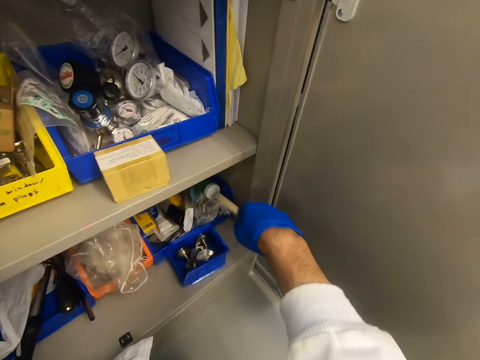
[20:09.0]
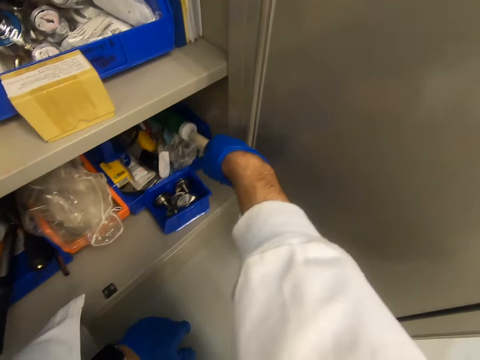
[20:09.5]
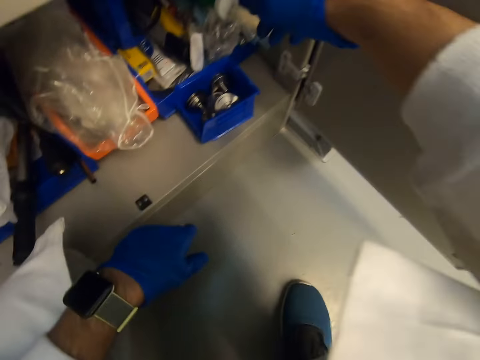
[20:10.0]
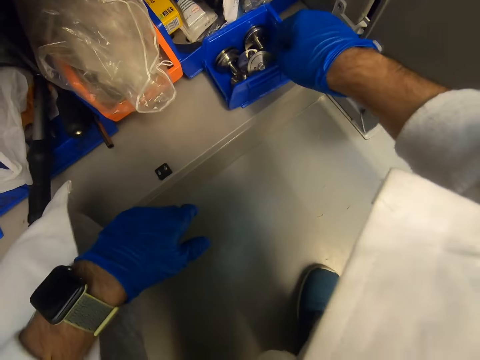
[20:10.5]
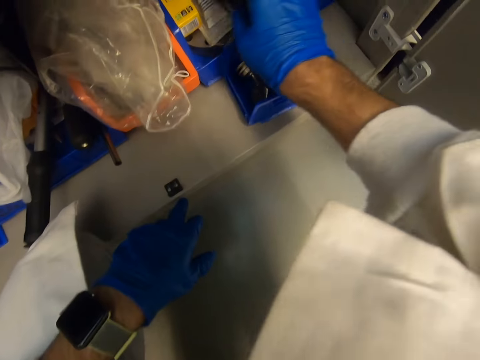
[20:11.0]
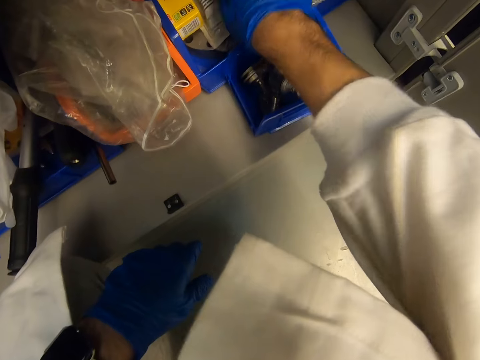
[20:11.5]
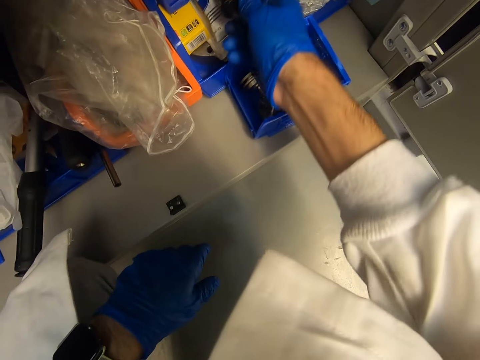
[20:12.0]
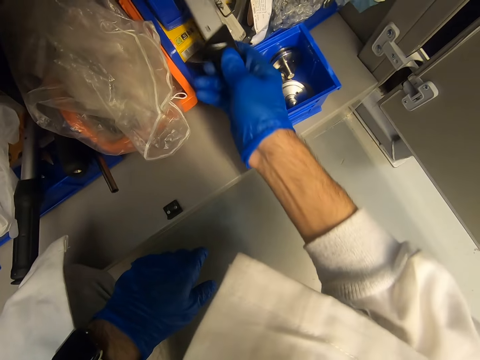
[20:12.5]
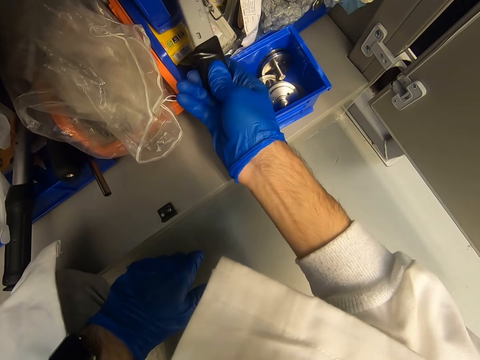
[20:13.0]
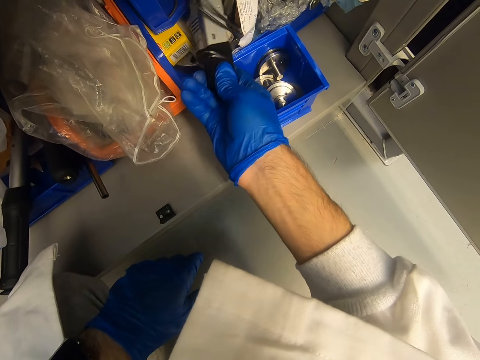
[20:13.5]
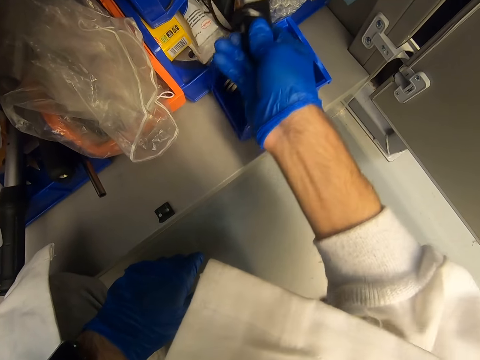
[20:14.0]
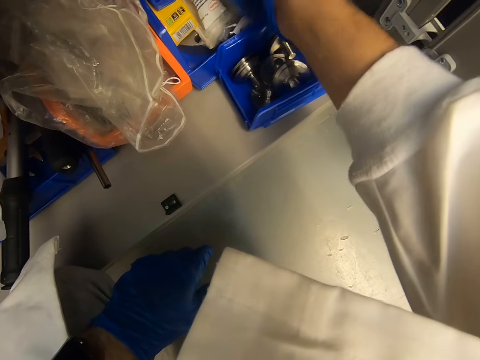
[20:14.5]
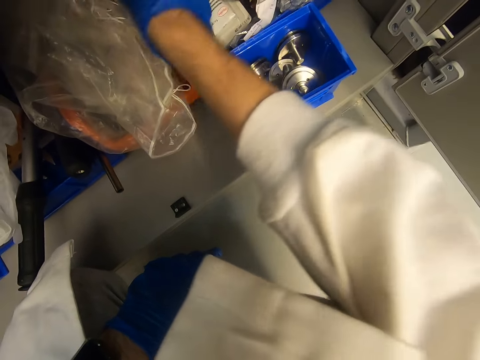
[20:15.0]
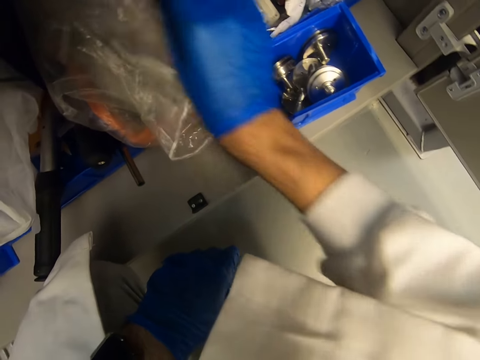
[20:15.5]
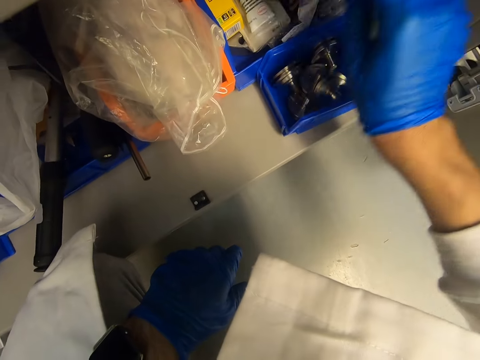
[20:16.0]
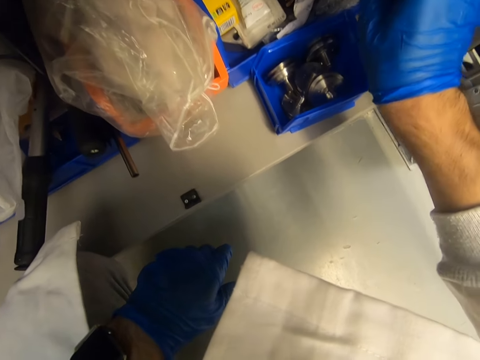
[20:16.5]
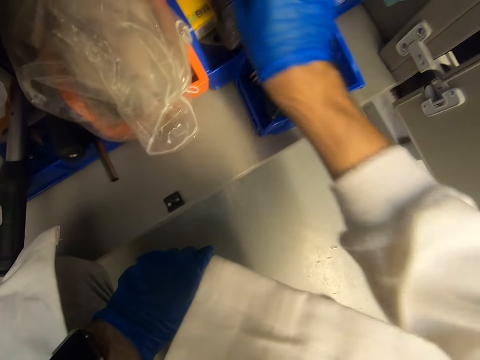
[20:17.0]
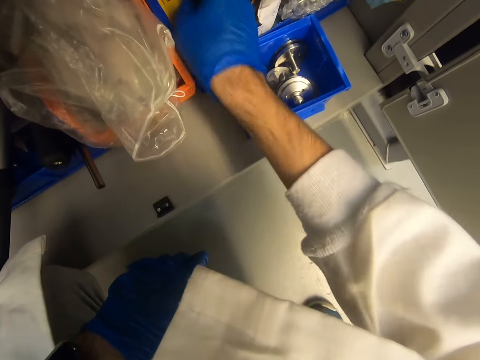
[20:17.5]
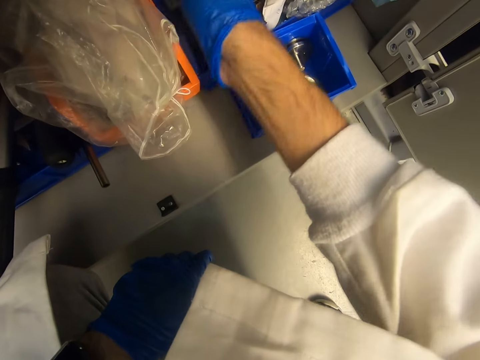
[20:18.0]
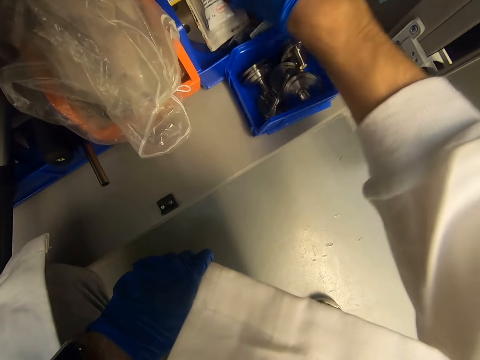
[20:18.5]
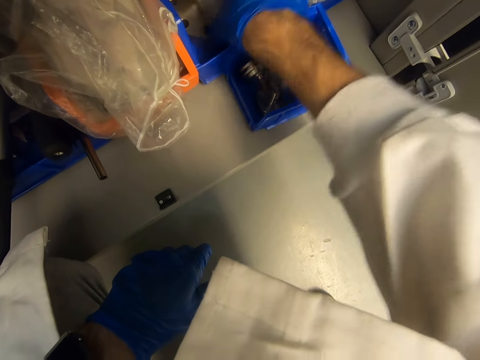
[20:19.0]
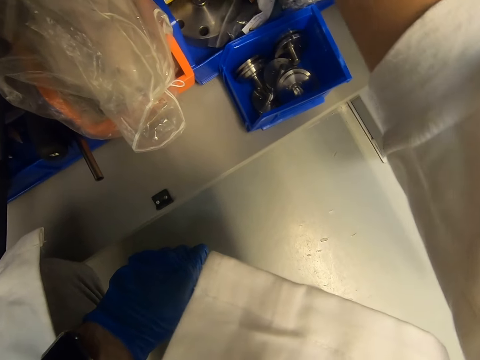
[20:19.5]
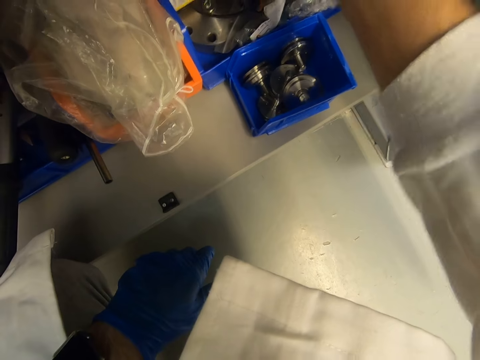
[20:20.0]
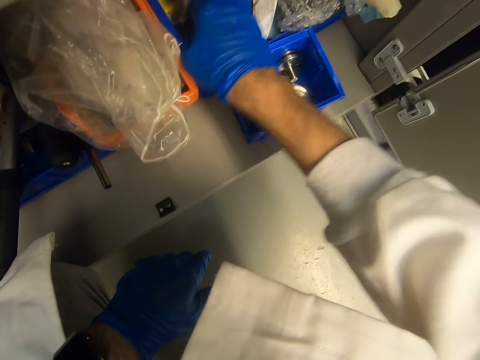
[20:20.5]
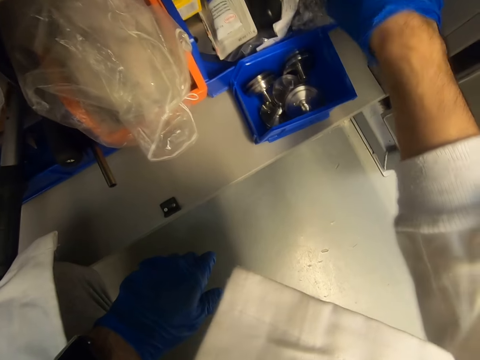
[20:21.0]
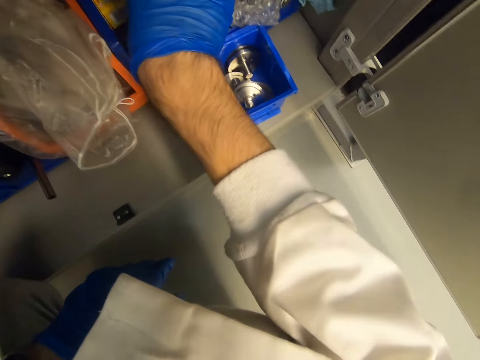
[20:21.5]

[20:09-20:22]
The camera wearer touches something. They look at something. They hold the knife. They touch something.

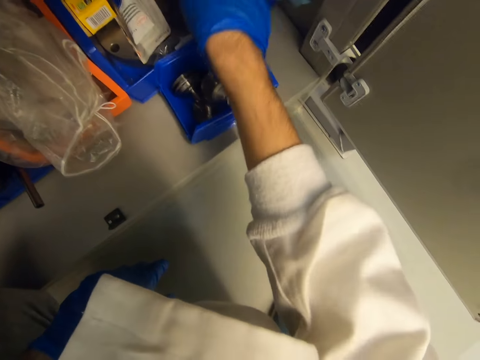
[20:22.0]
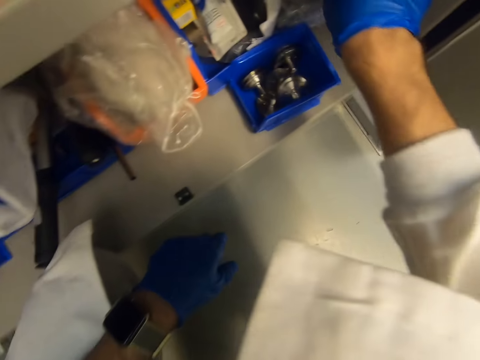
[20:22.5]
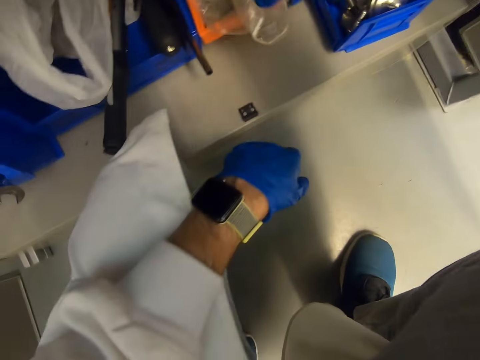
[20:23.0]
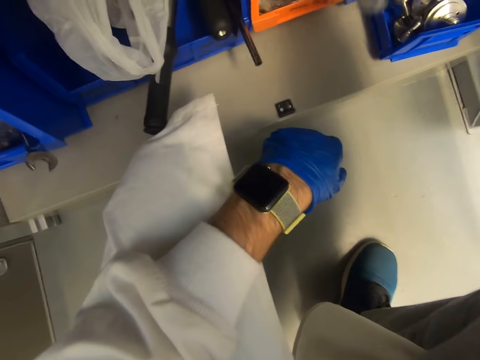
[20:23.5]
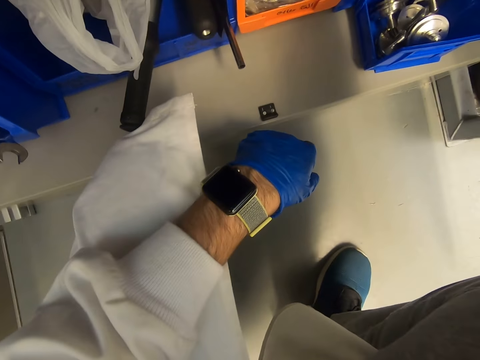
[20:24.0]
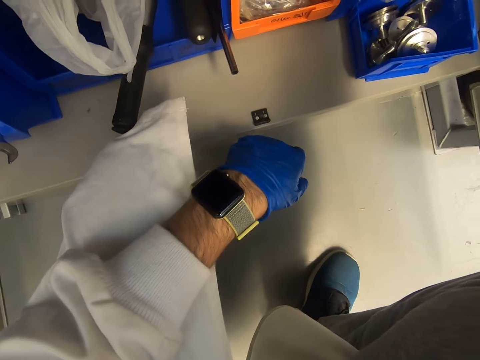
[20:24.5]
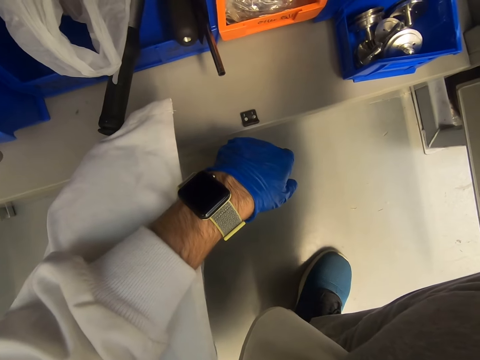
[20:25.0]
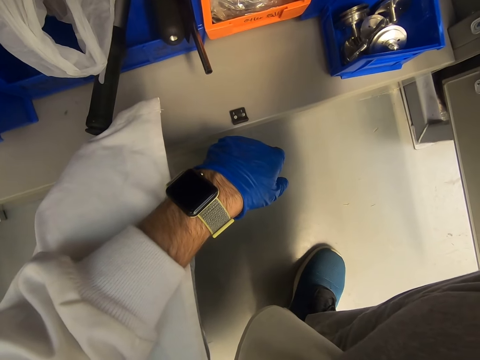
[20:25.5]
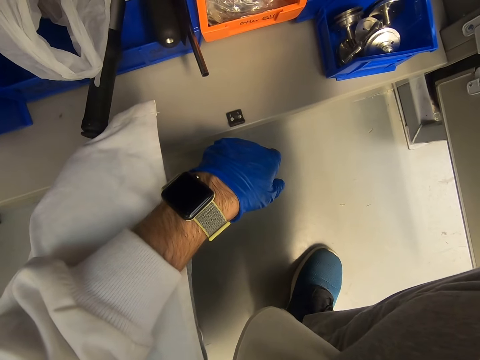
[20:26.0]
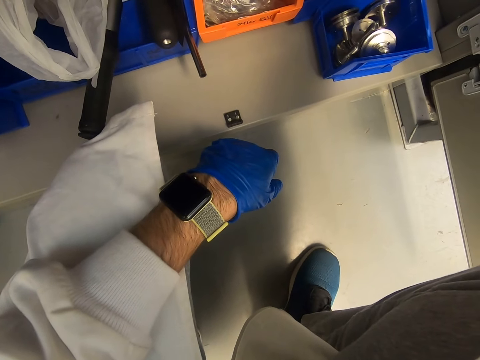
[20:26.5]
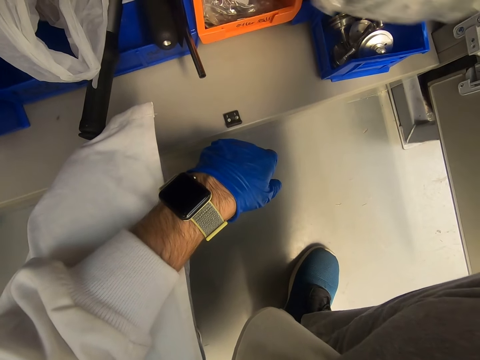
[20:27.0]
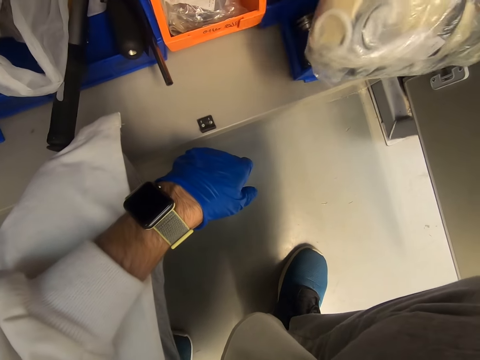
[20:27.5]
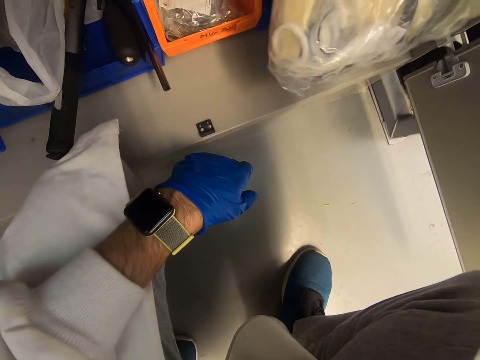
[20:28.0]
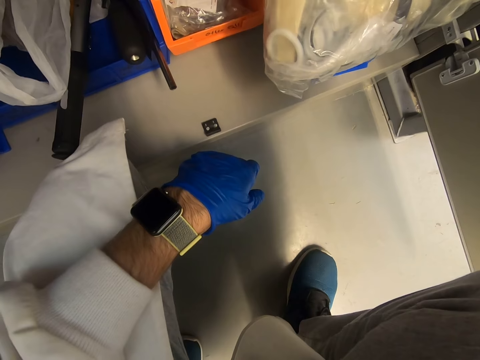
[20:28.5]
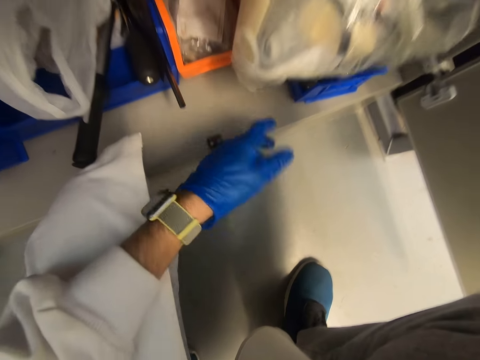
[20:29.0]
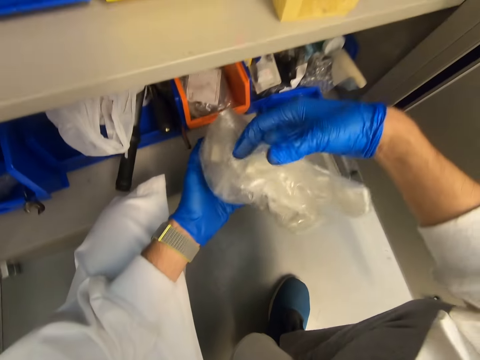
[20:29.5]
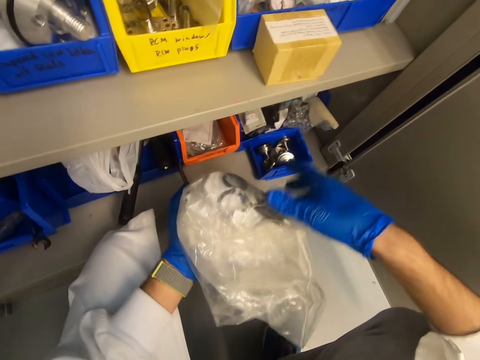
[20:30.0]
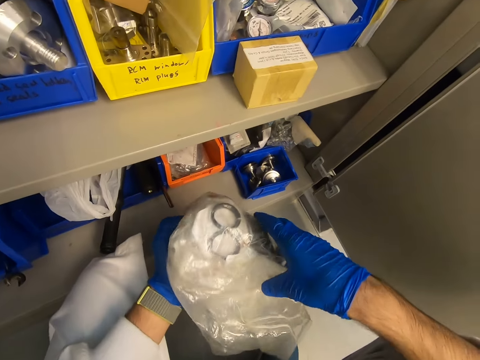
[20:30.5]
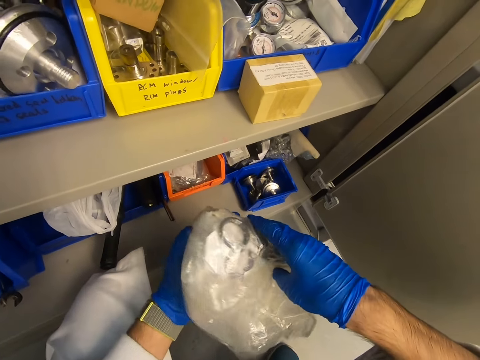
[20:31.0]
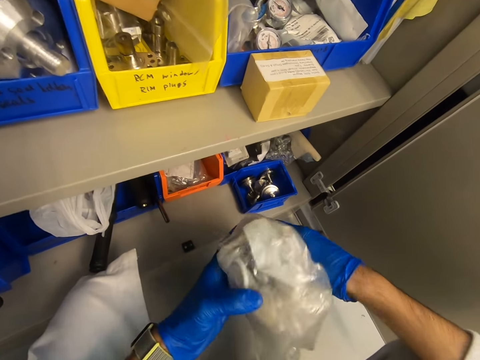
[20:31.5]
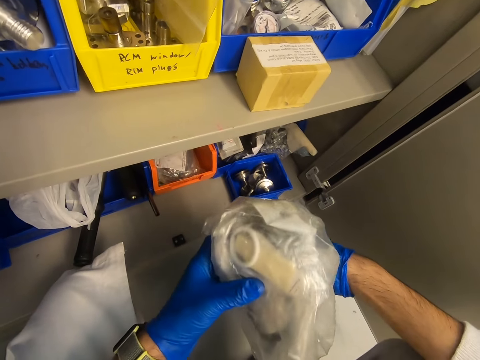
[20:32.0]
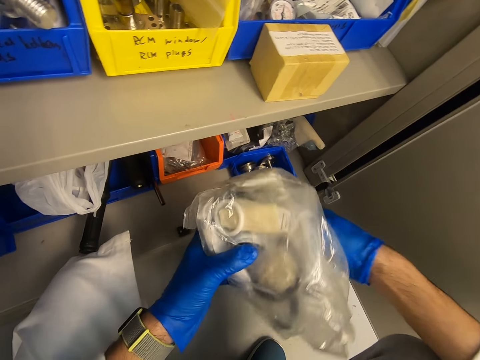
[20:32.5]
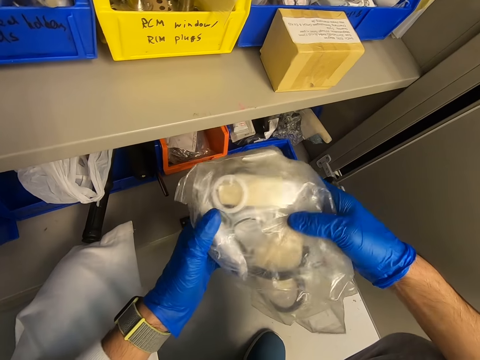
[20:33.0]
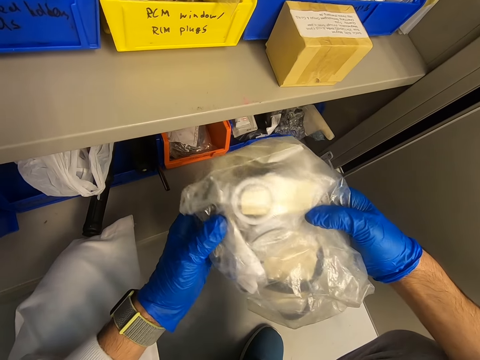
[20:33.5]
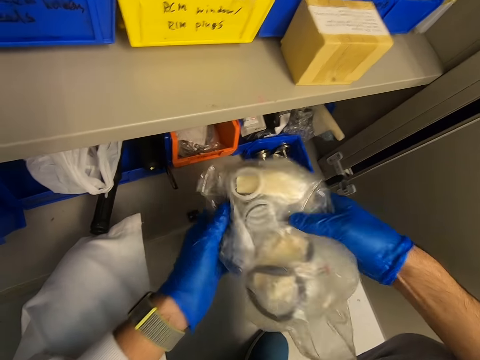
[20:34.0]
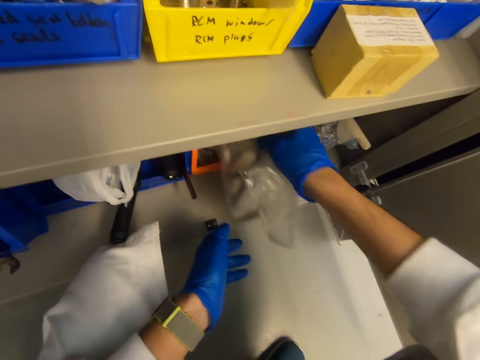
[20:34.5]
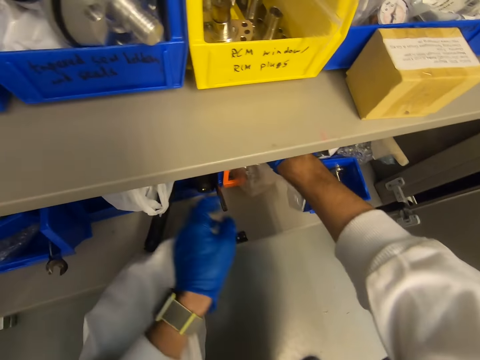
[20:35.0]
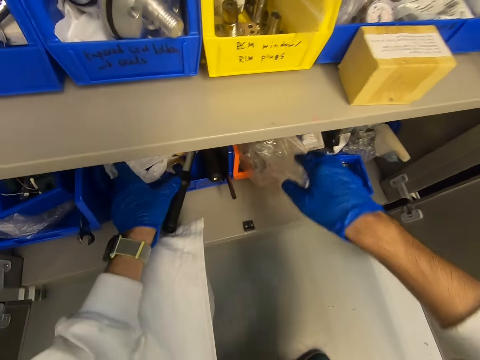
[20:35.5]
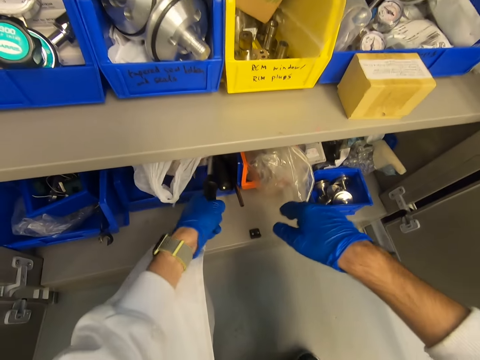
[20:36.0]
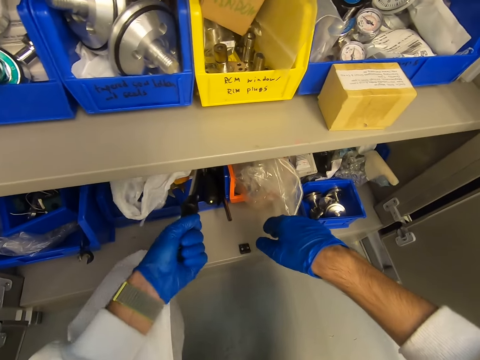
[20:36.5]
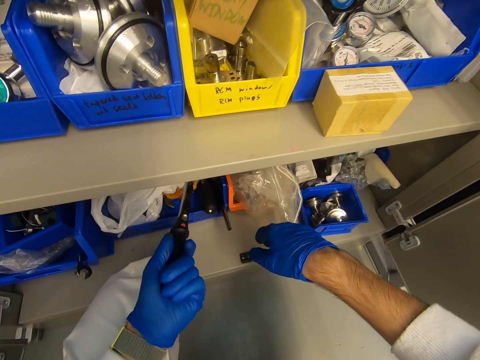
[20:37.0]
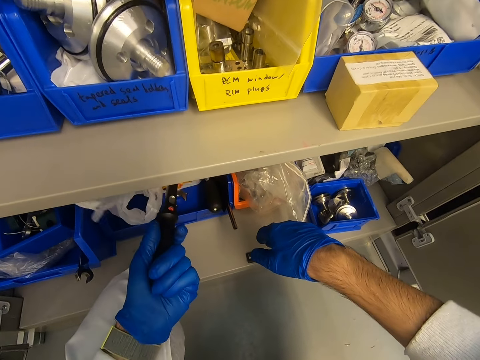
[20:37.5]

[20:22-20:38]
The camera wearer looks at something. They look at something again. They hold the paper bag. They put the paper bag under the shelf. They pick up something with the left hand and look at something.
